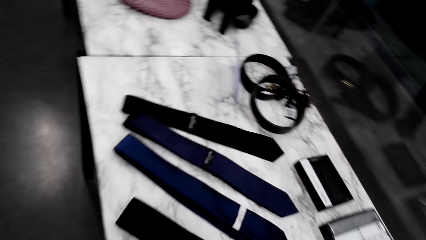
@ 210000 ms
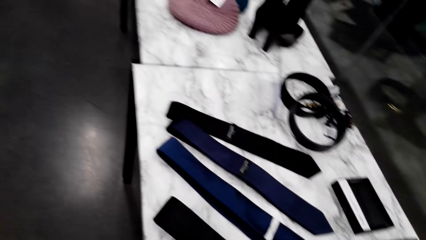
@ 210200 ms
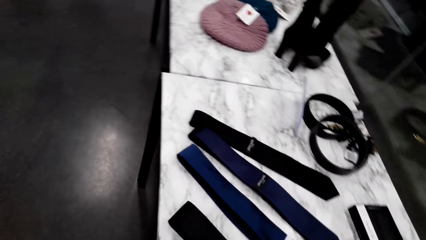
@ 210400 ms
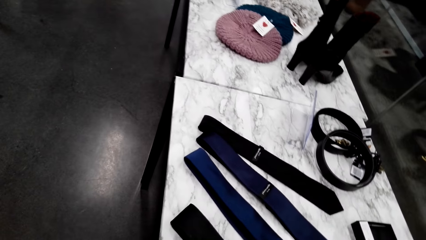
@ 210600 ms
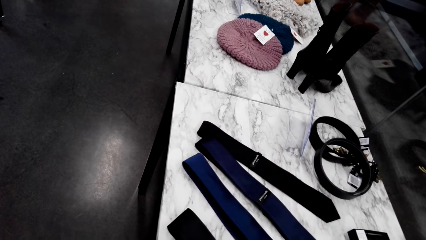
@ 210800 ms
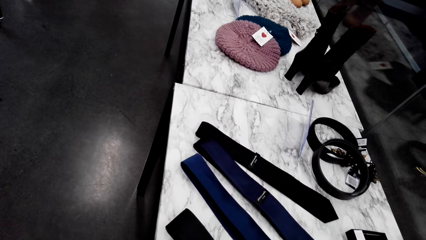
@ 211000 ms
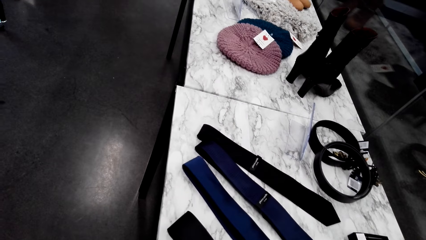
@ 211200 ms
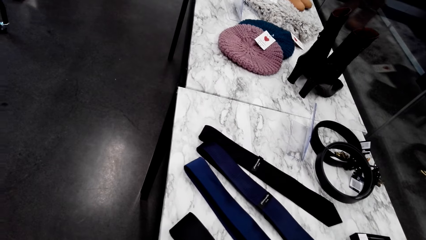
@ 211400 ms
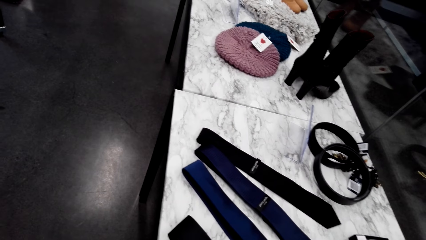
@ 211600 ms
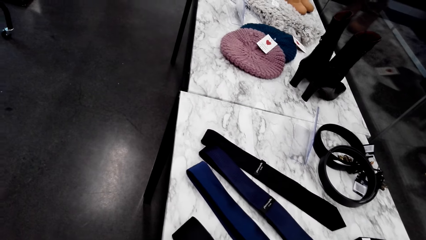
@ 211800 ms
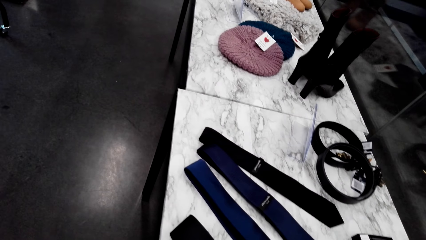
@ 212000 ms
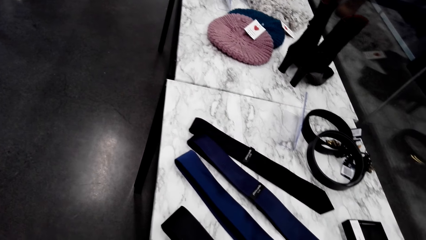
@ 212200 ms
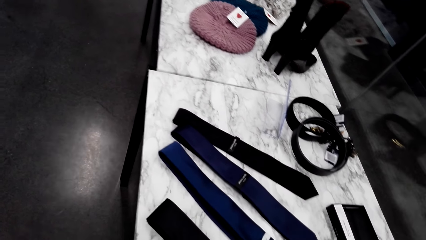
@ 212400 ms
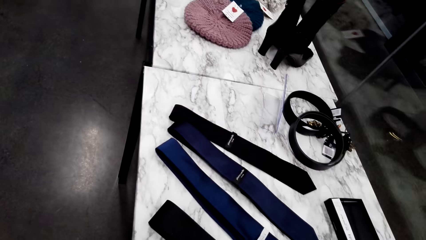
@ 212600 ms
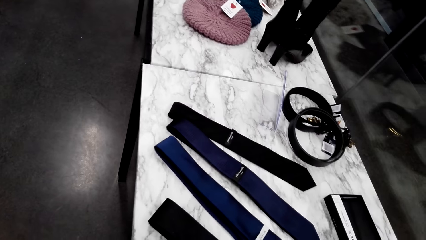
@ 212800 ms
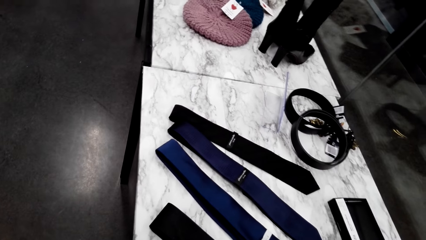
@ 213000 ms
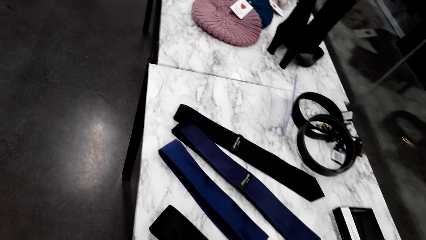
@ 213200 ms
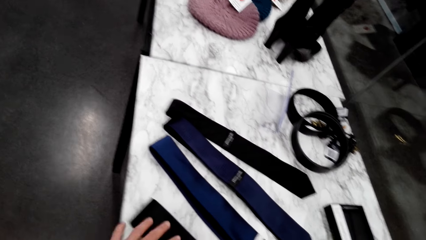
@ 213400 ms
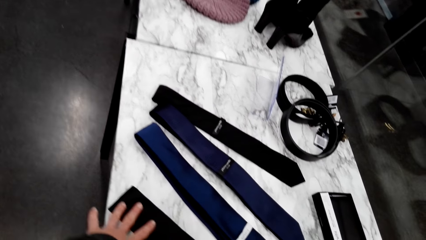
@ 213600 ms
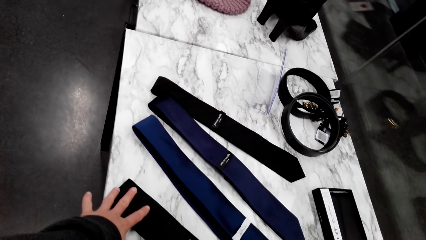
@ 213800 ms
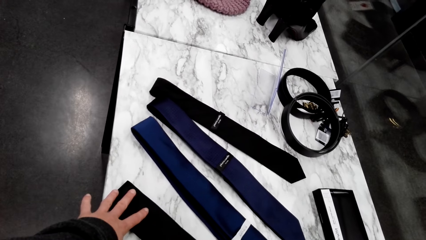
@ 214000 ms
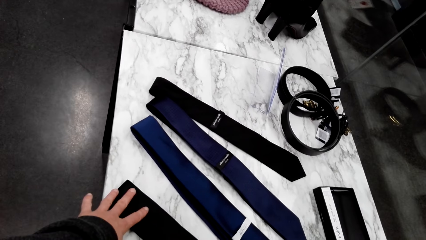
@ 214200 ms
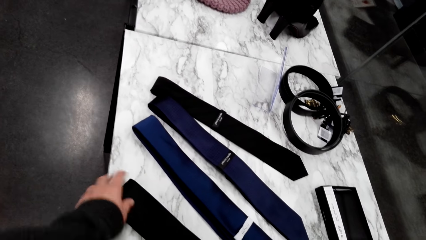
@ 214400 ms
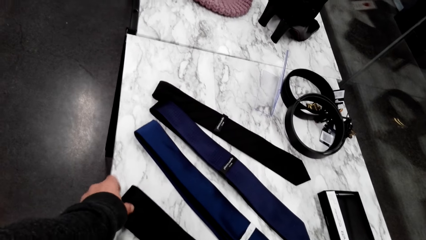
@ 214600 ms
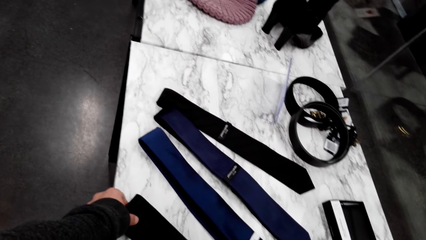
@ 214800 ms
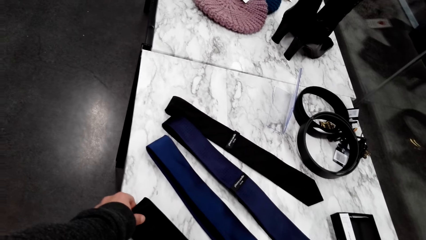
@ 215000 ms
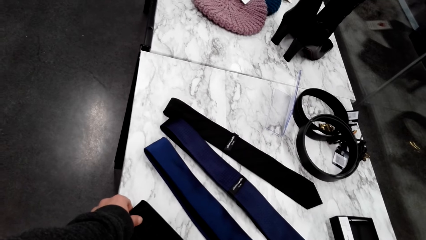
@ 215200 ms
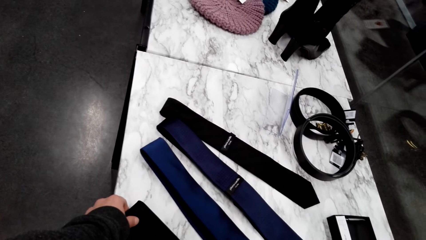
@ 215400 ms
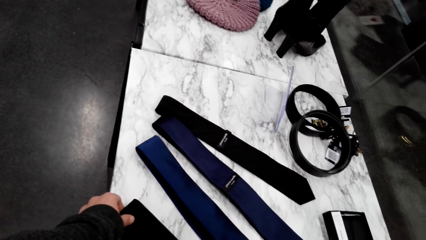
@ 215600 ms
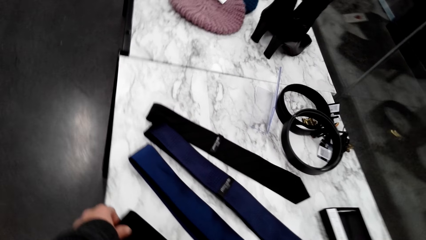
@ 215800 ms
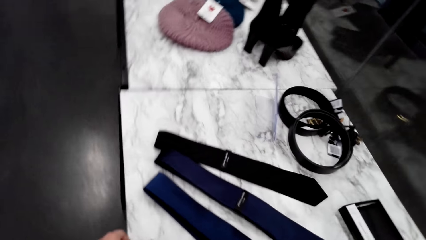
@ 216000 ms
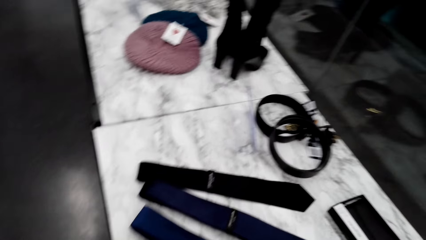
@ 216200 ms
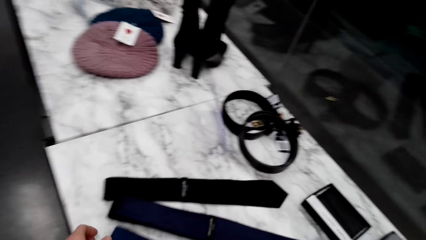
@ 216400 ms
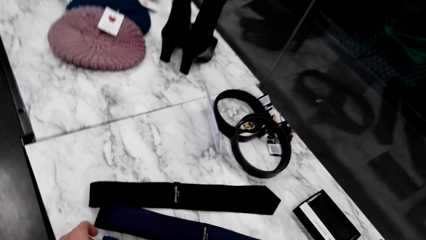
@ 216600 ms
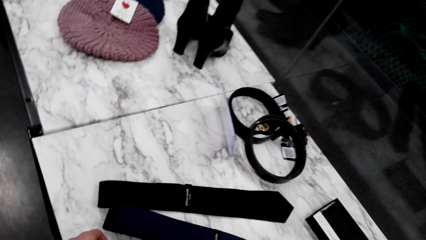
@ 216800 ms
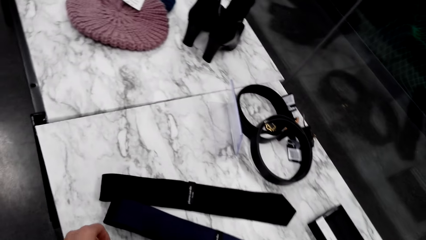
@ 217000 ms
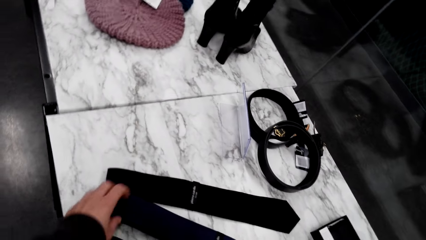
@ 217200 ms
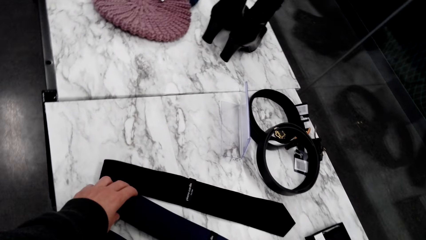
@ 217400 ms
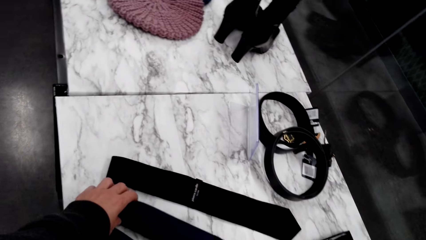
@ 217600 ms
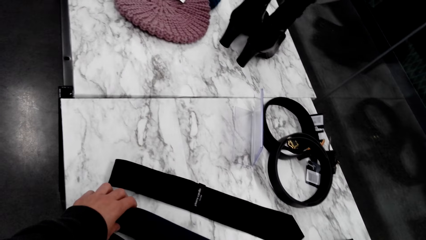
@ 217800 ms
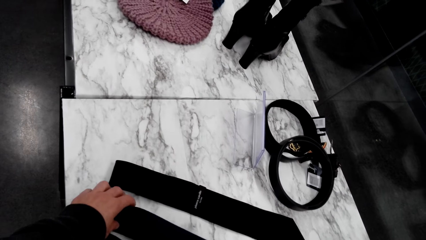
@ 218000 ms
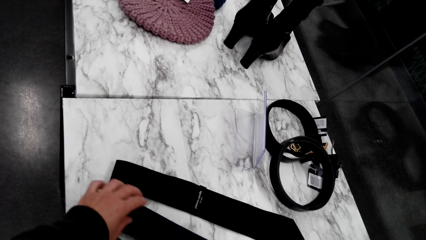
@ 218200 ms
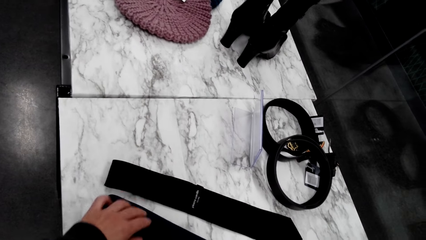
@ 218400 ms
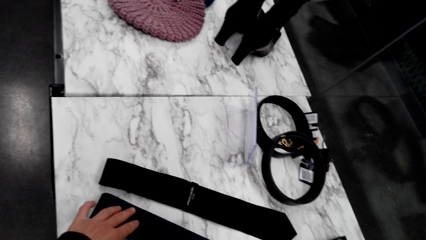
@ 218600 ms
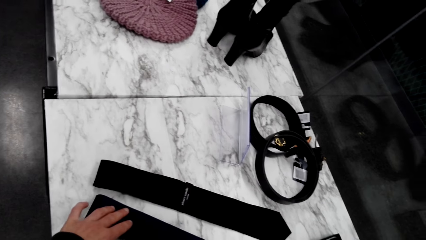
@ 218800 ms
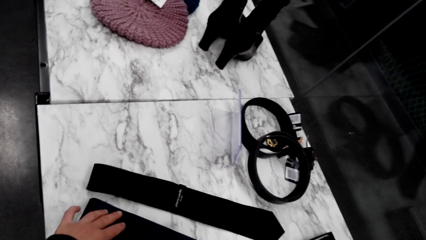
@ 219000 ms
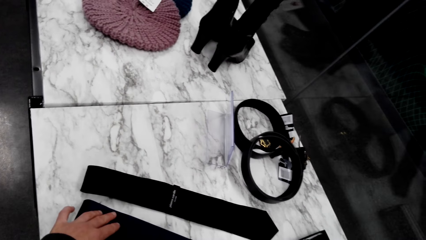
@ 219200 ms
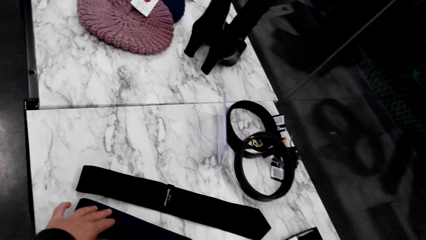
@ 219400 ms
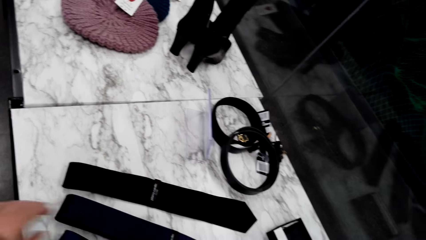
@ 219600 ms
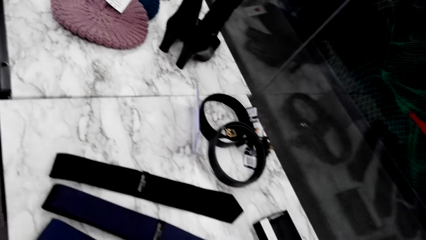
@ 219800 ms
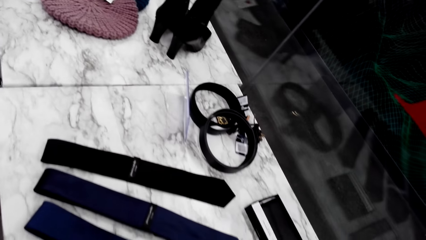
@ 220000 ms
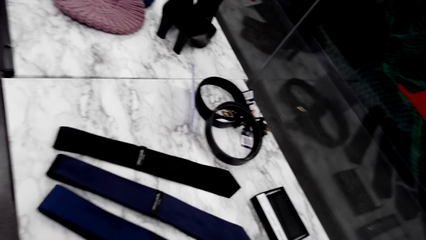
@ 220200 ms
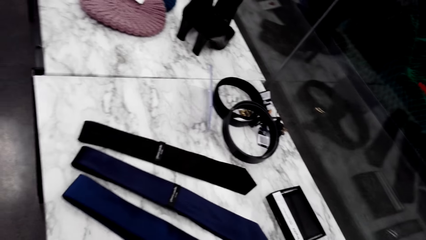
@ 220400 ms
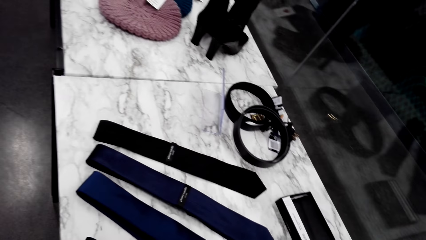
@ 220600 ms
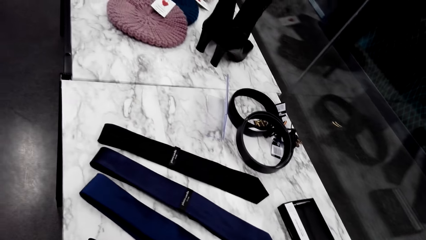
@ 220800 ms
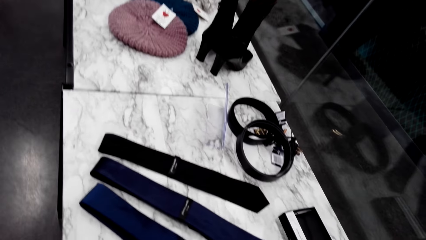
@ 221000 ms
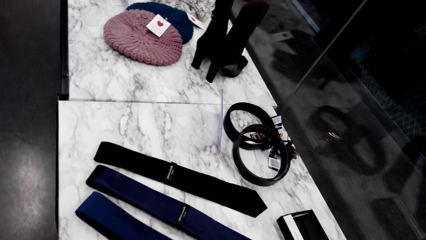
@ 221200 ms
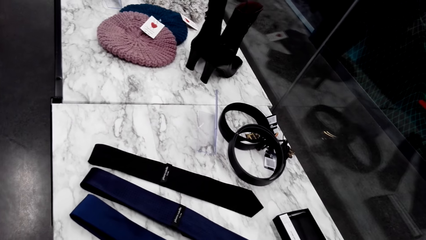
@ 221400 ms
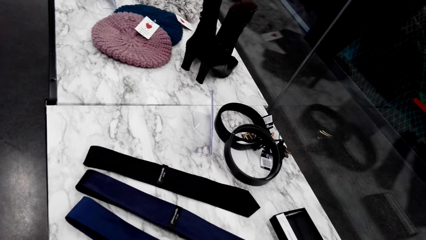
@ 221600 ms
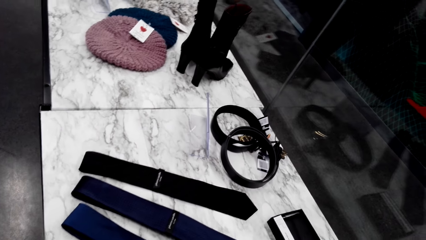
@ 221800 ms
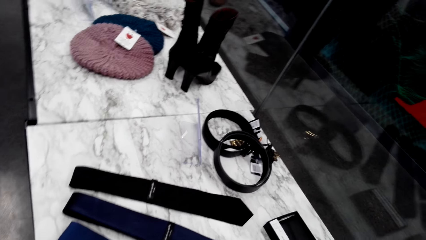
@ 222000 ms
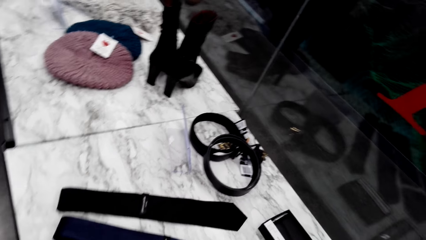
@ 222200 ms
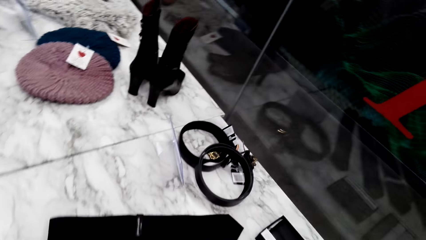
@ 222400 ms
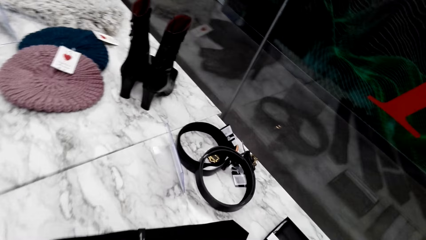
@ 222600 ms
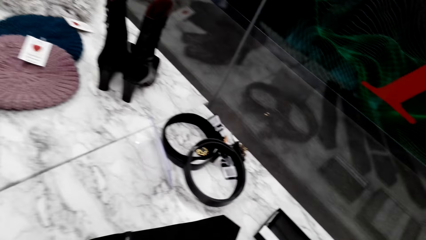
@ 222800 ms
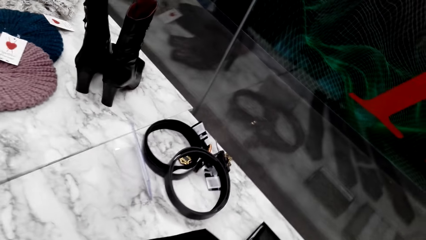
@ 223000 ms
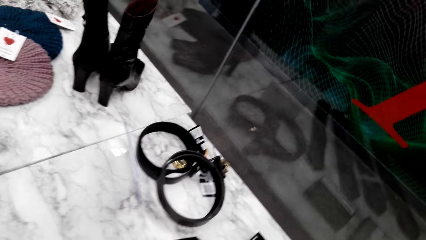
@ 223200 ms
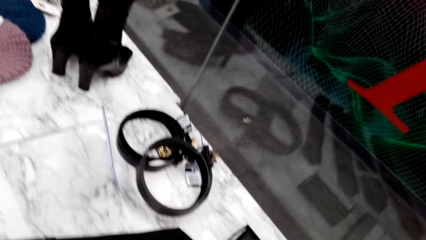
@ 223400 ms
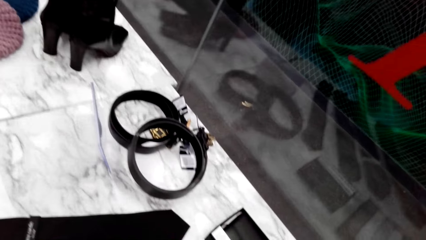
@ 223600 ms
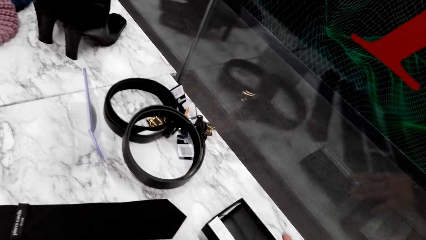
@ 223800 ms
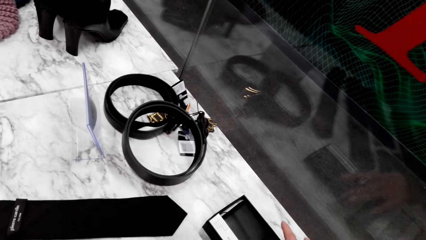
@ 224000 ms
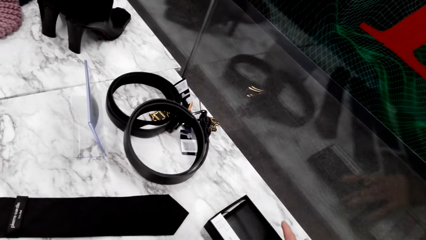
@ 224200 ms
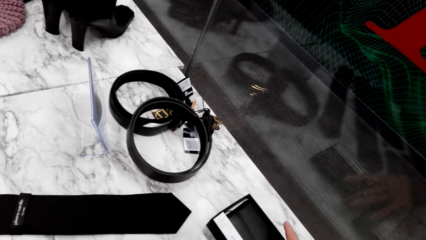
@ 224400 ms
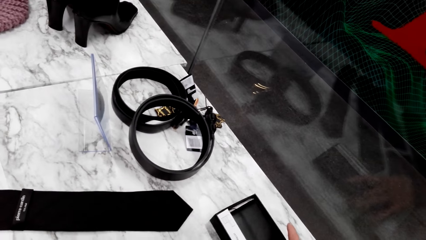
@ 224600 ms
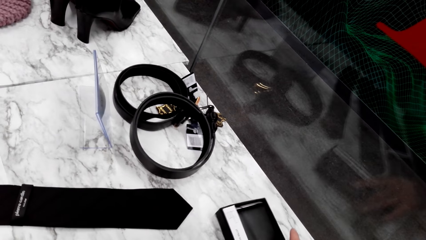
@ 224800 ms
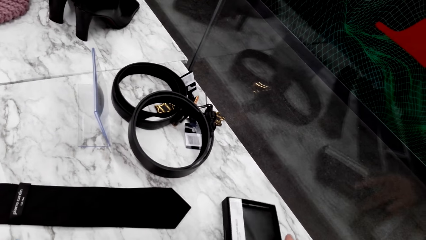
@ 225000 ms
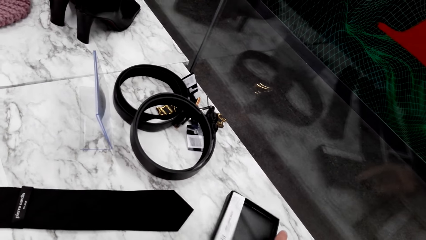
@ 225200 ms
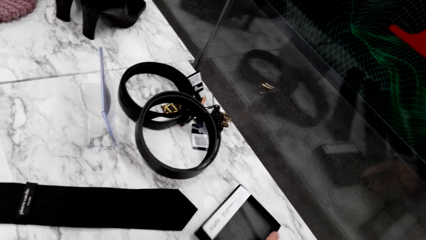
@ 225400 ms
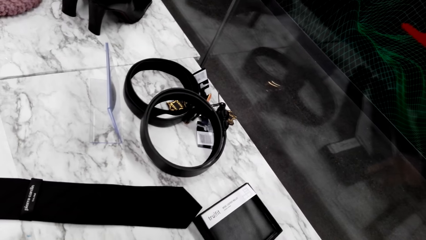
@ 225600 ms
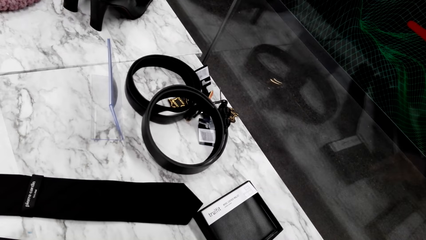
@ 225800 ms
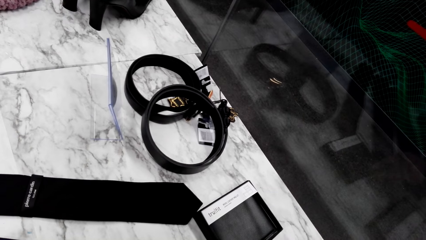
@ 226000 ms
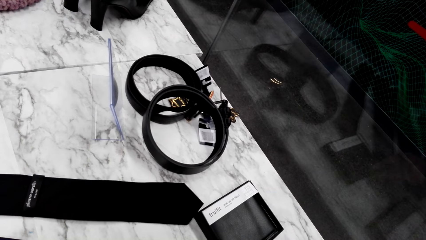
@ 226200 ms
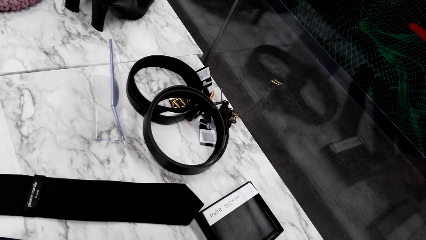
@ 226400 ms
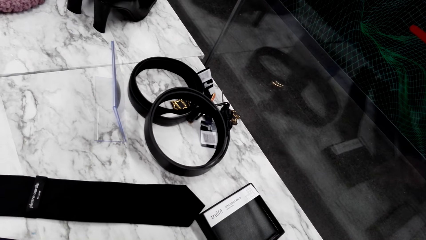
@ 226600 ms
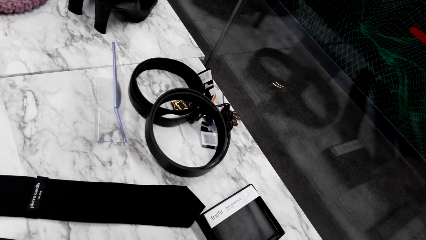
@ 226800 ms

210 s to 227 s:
The camera wearer talks with someone. They hold the tie. They pick the tie. They hold the other tie. They pick the tie. They hold something.
